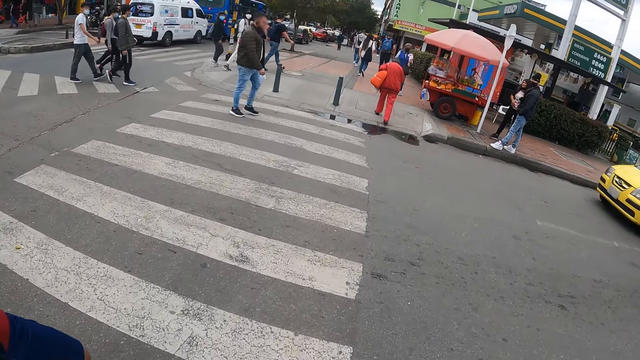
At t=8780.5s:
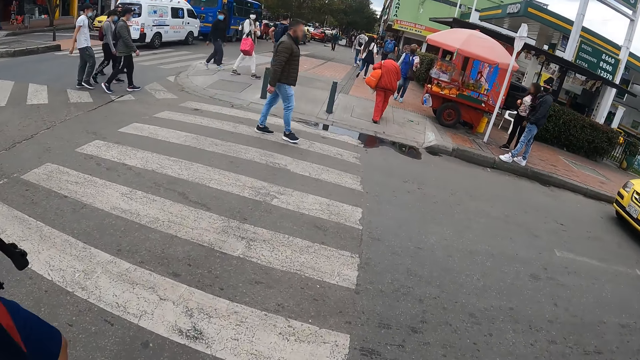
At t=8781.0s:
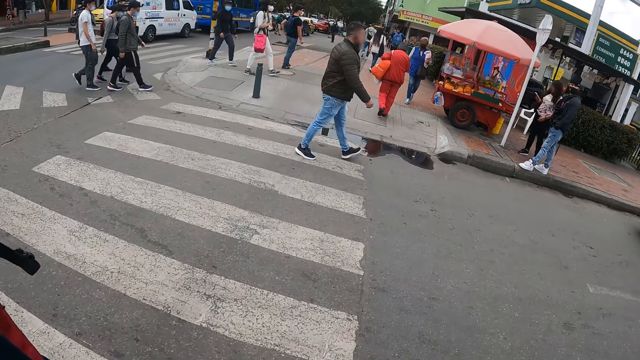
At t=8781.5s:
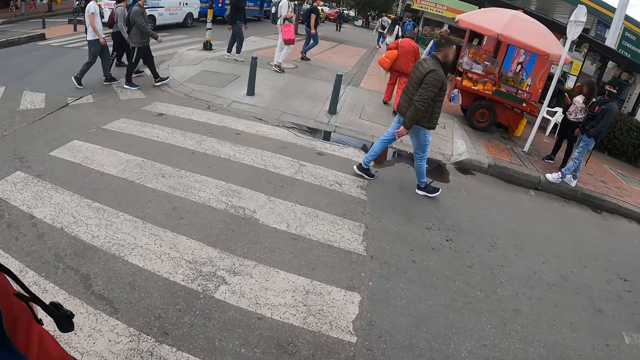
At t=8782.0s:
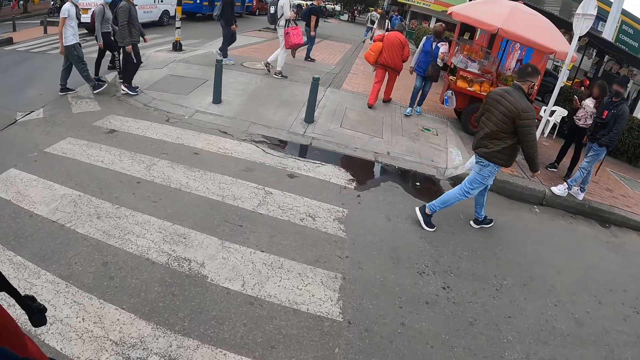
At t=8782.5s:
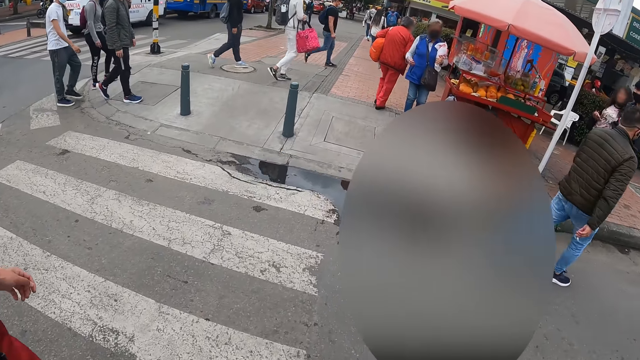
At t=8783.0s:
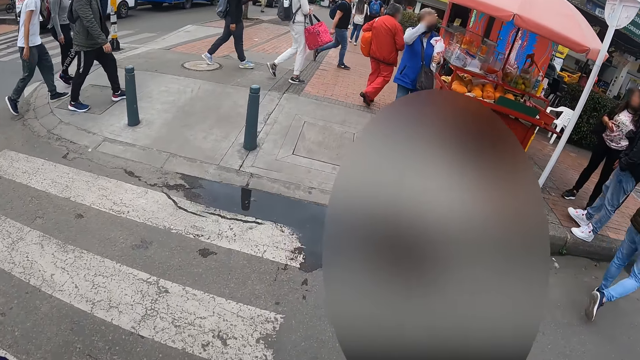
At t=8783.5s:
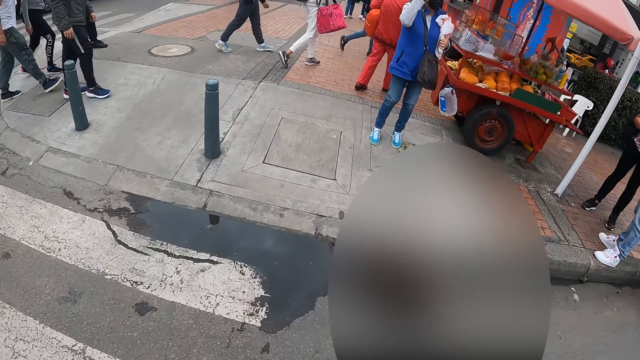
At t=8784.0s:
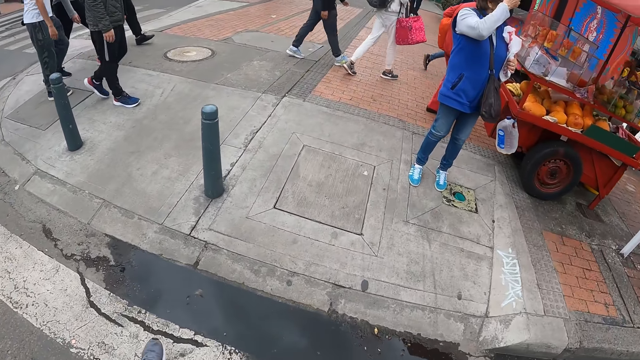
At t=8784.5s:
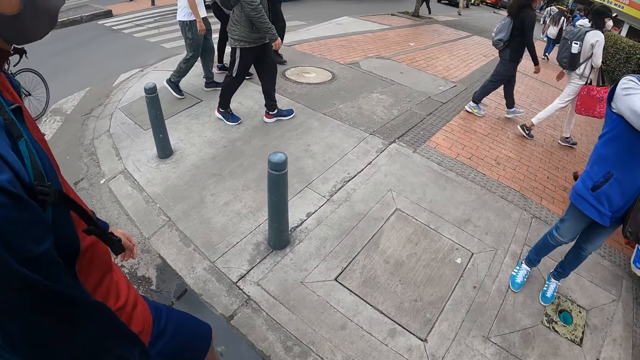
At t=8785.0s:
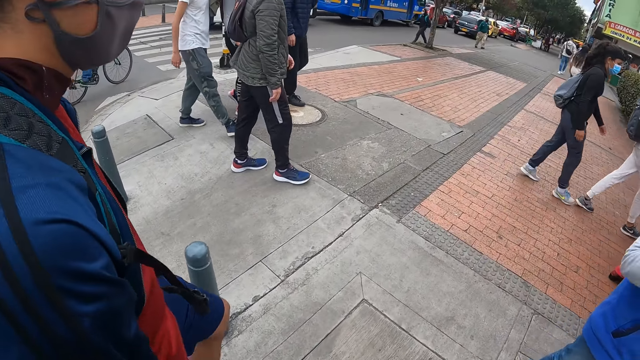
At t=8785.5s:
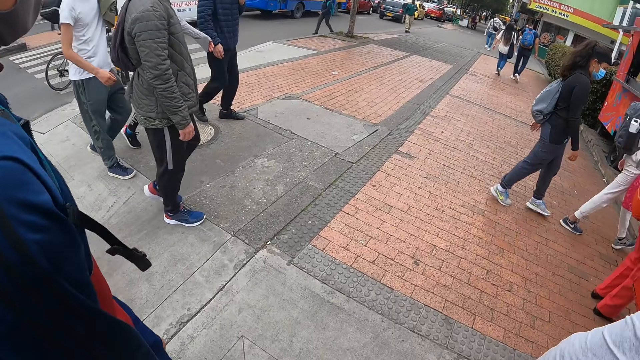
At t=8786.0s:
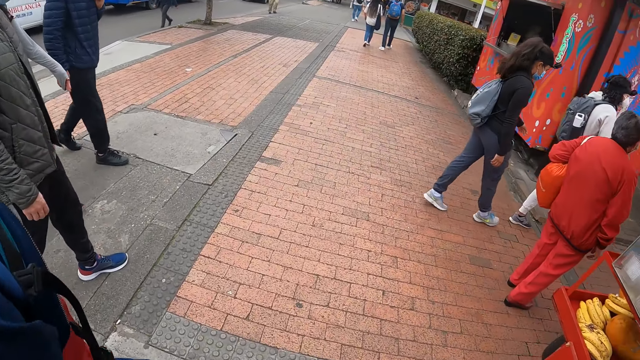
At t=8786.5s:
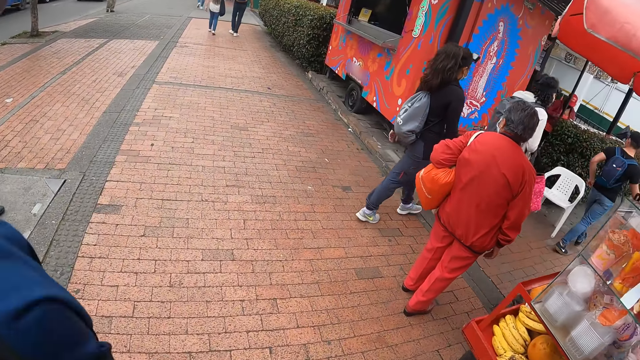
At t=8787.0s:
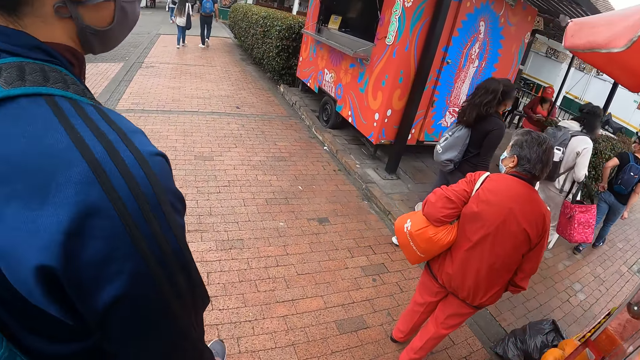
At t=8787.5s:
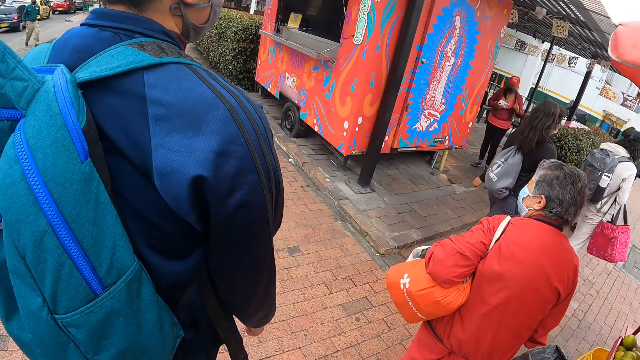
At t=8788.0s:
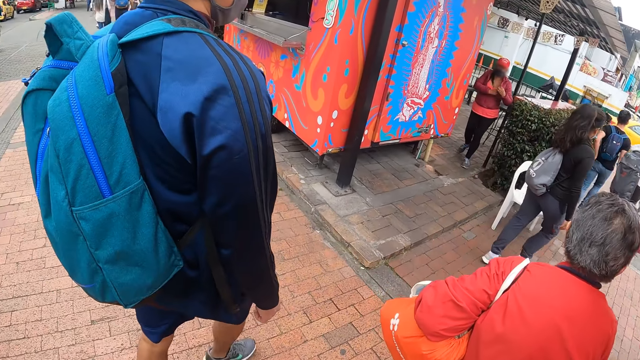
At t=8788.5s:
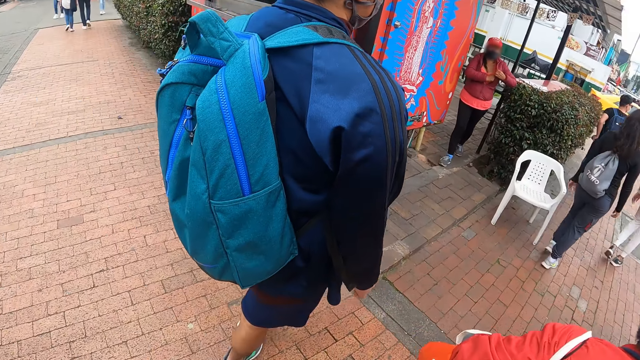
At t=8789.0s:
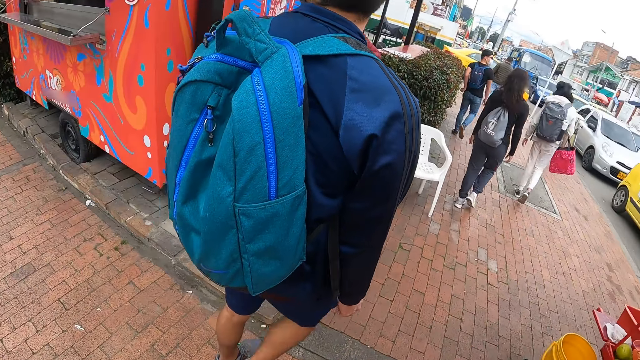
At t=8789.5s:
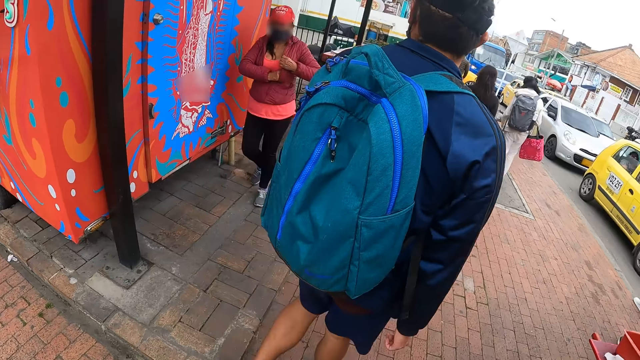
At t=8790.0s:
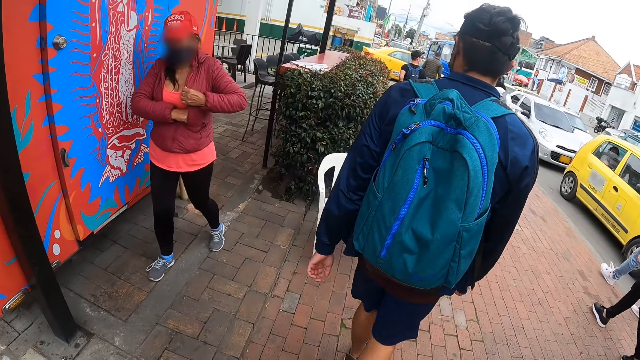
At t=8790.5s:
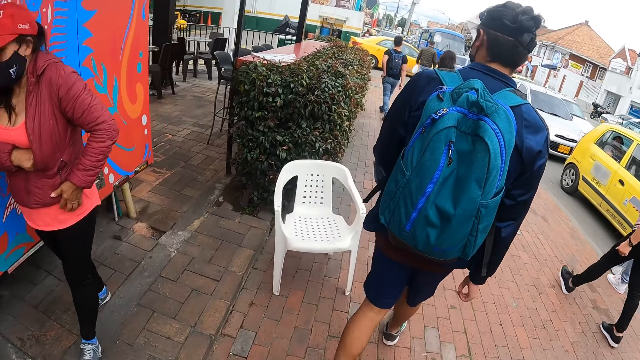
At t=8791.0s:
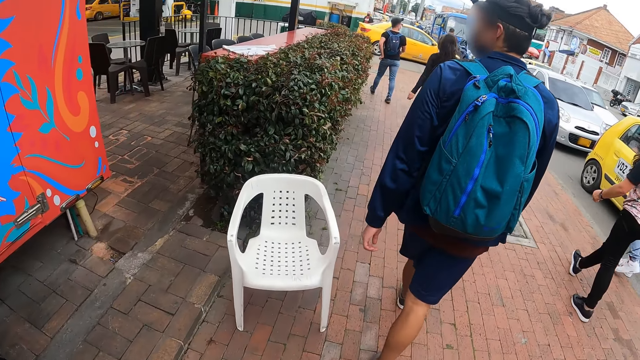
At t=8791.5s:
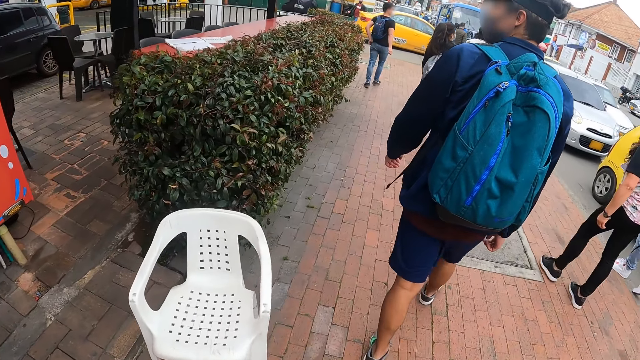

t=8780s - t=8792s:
The camera wearer takes a walk on the road. The group of people take a walk on the road. A woman takes a walk on the road. The man takes a walk on the road. Another man takes a walk on the road. A third man takes a walk on the road.

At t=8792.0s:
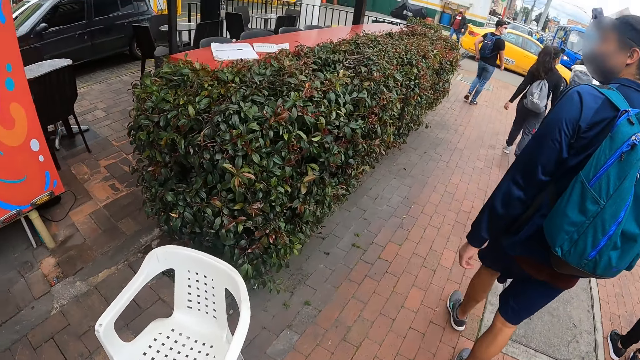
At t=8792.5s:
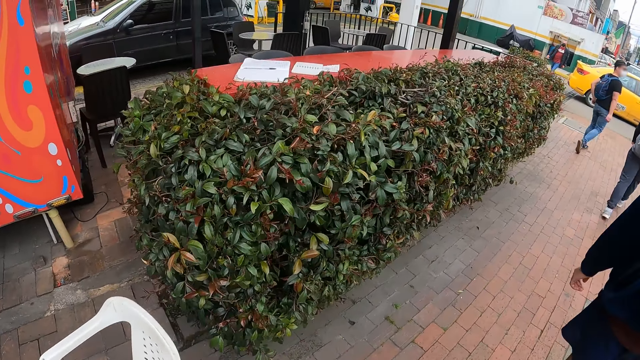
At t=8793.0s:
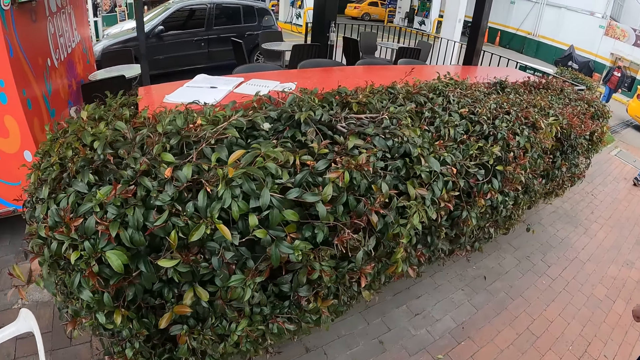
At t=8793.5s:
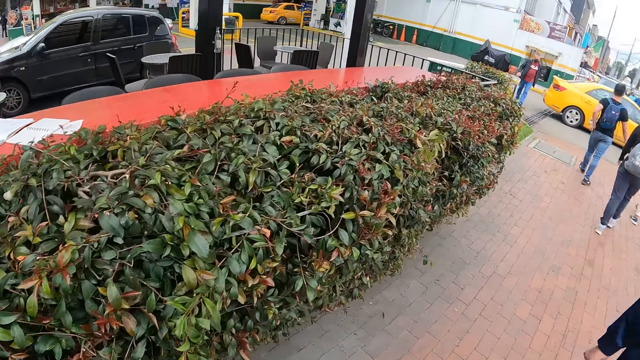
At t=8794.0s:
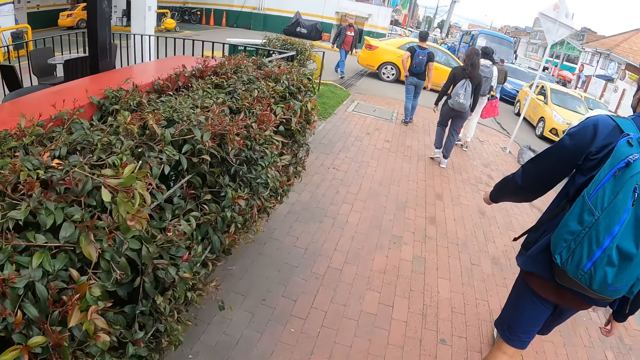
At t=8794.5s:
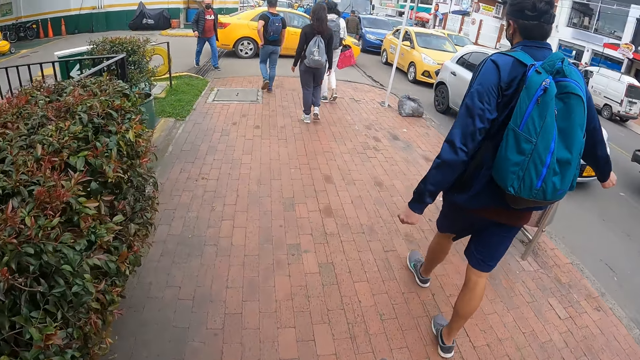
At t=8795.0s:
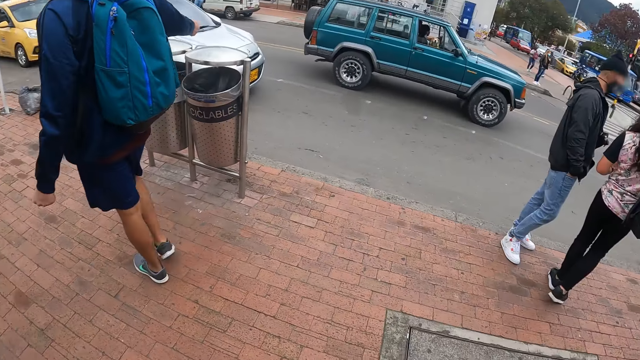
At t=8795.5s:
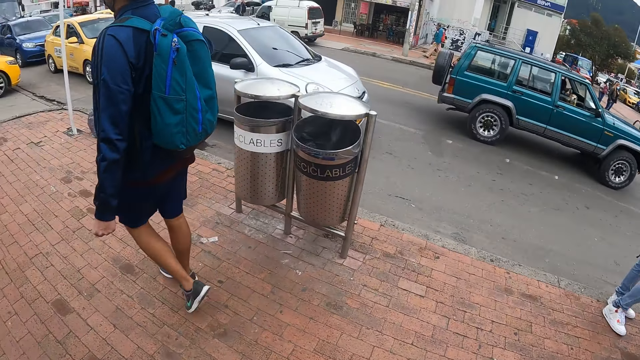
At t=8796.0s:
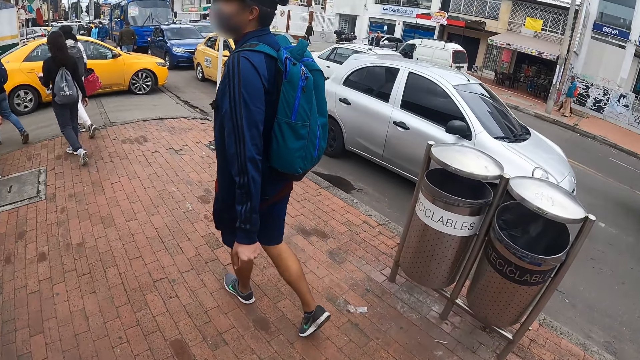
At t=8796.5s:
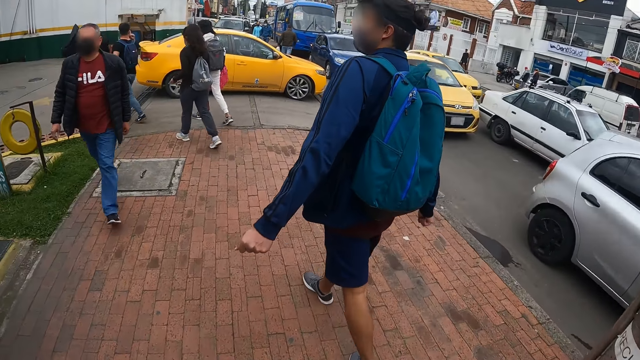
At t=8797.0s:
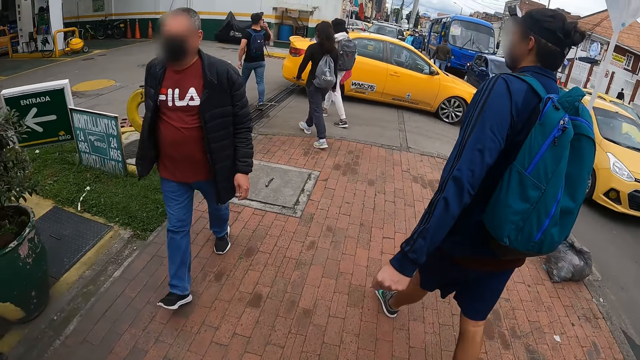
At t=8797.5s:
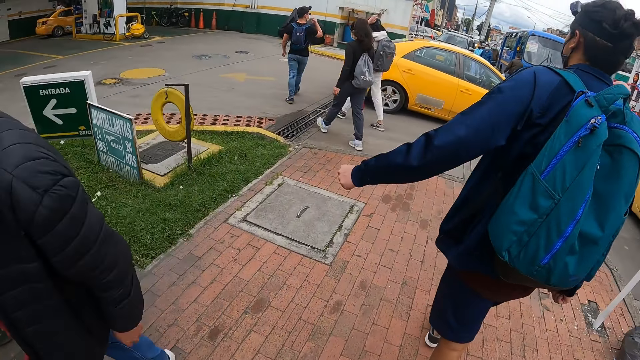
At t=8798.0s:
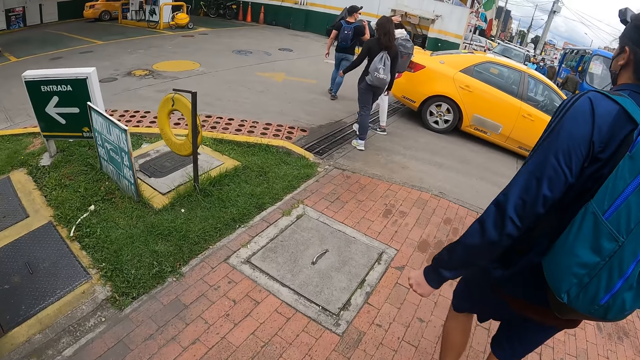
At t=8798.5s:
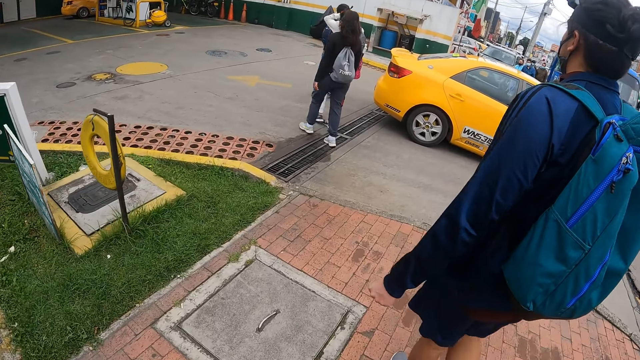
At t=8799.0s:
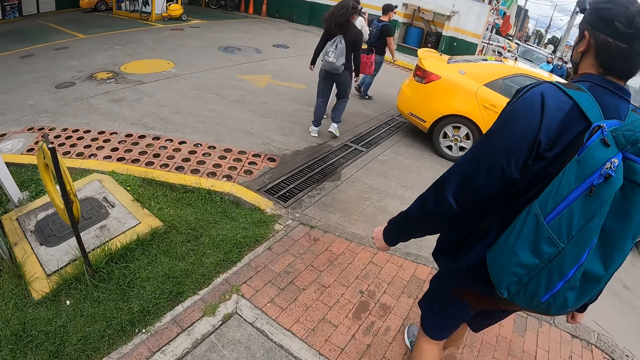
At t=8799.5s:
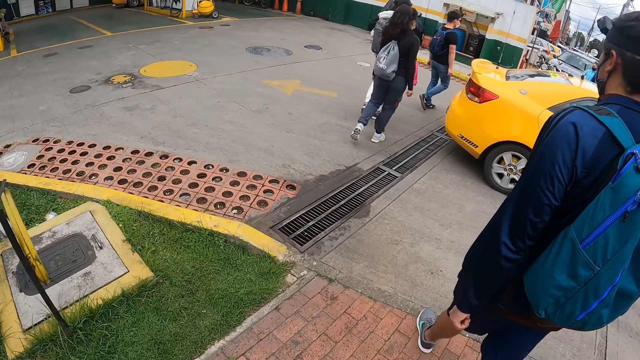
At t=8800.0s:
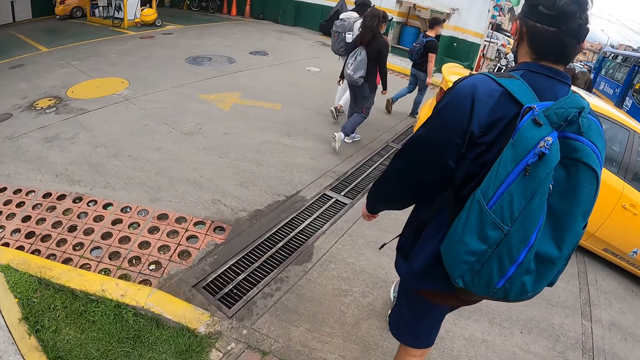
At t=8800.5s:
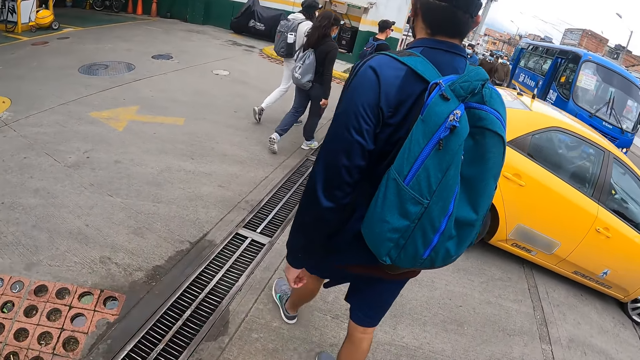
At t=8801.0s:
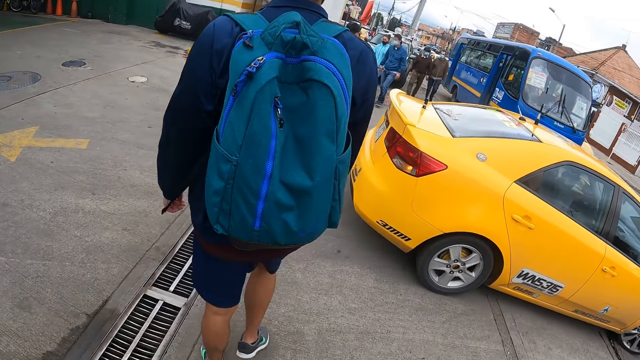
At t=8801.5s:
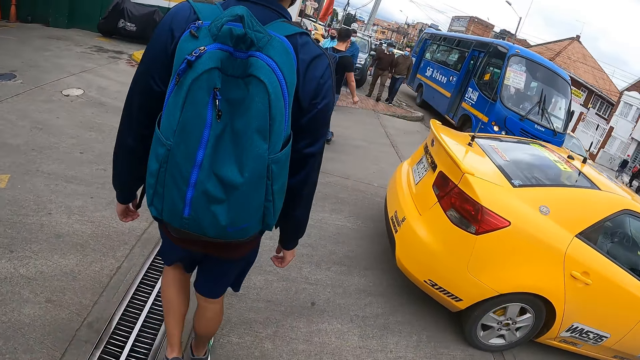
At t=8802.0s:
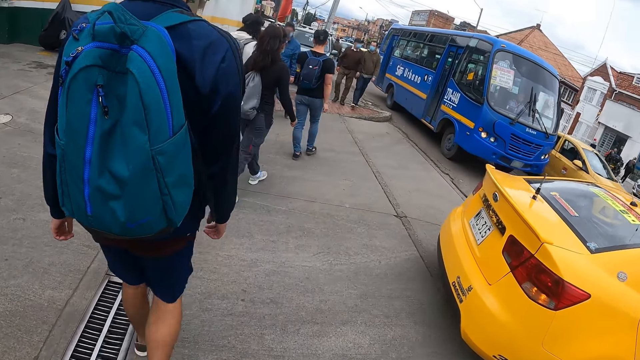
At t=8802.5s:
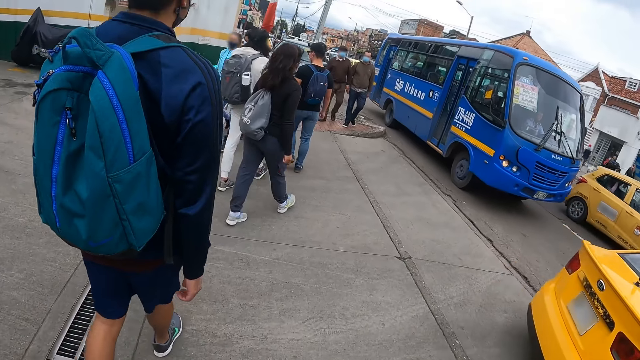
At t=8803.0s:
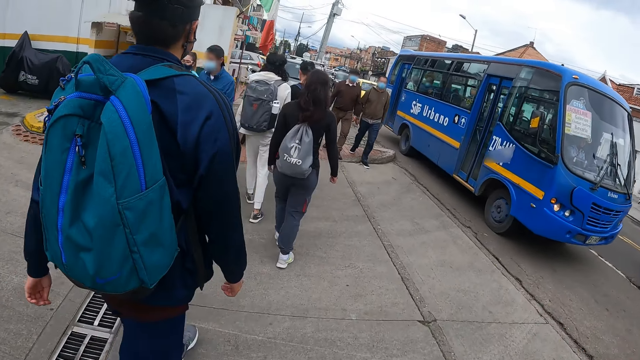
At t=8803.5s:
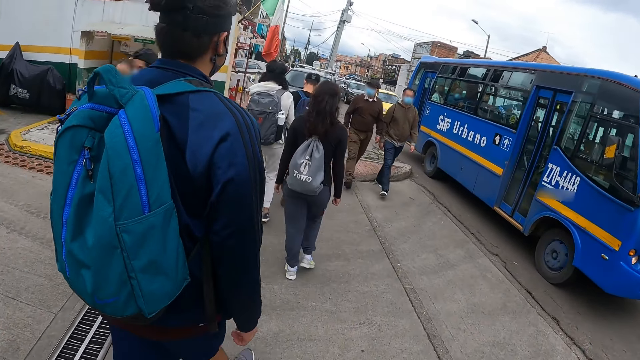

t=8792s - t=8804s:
The camera wearer walks past a man.
